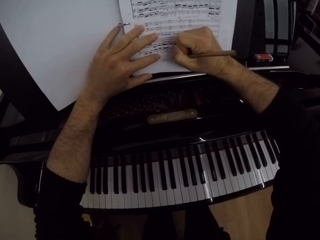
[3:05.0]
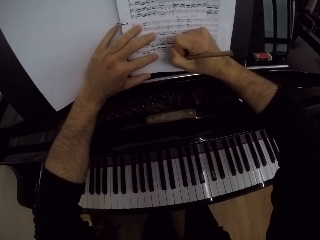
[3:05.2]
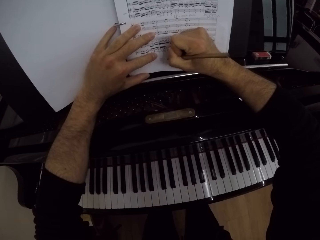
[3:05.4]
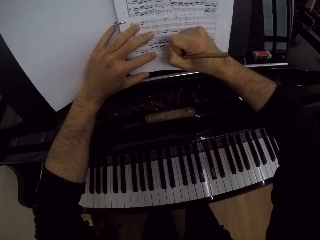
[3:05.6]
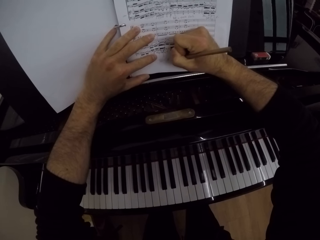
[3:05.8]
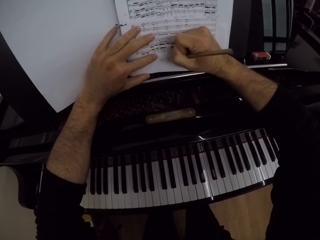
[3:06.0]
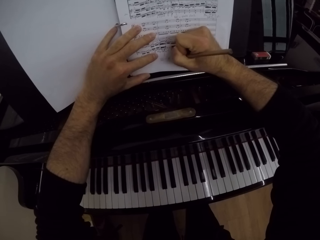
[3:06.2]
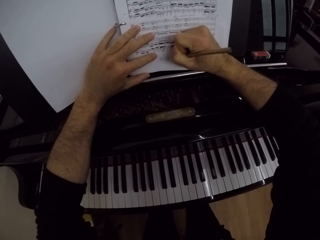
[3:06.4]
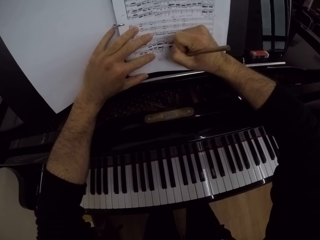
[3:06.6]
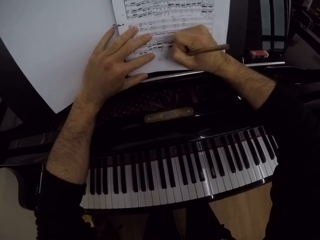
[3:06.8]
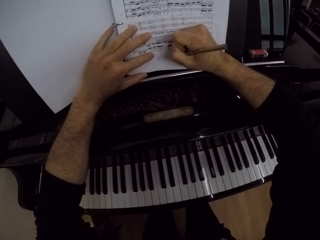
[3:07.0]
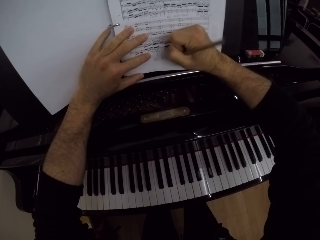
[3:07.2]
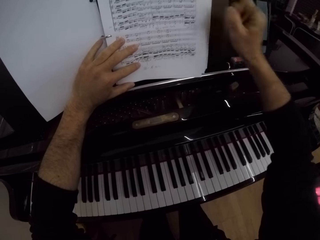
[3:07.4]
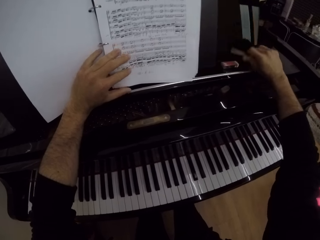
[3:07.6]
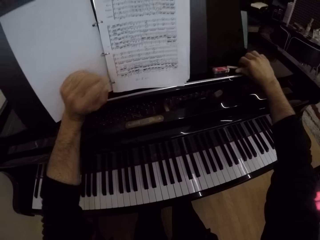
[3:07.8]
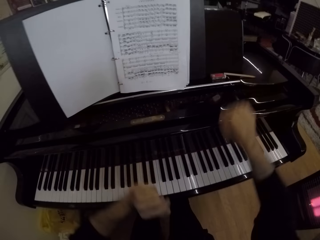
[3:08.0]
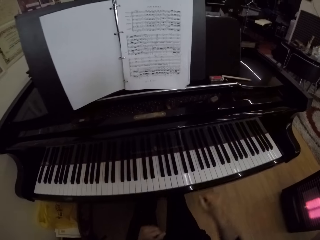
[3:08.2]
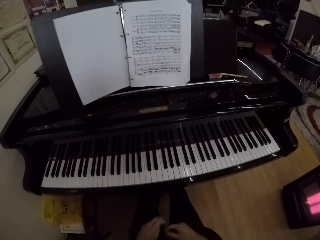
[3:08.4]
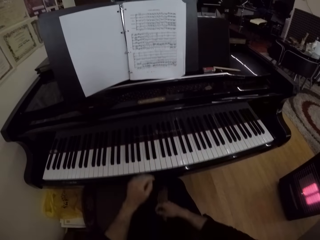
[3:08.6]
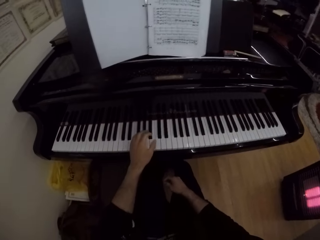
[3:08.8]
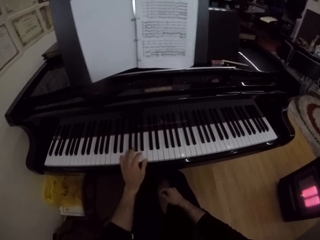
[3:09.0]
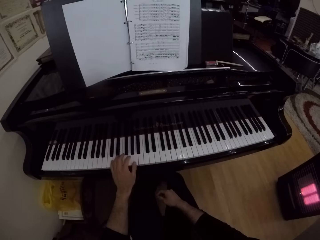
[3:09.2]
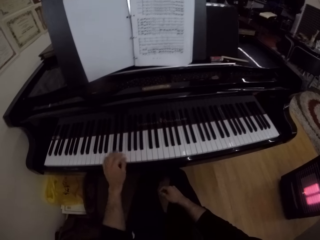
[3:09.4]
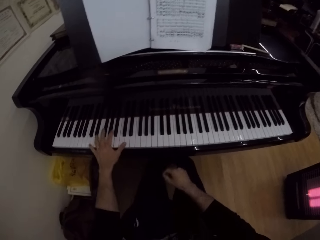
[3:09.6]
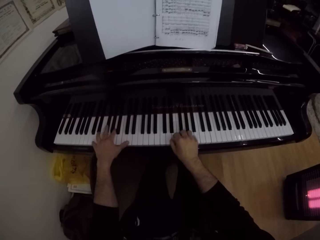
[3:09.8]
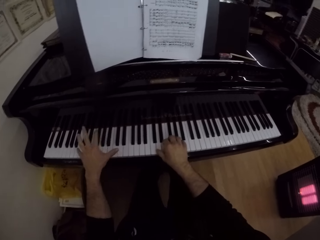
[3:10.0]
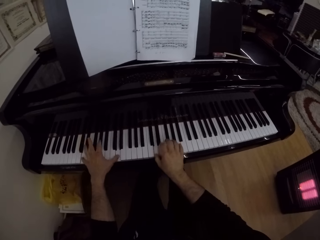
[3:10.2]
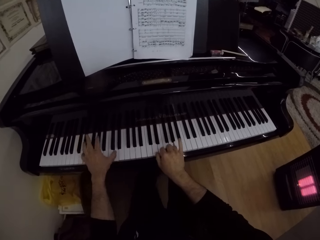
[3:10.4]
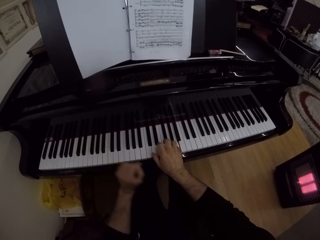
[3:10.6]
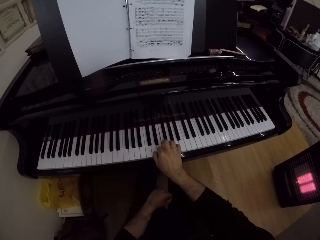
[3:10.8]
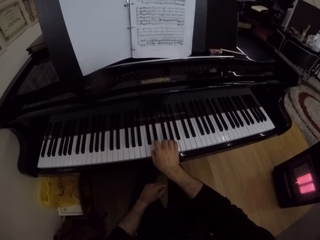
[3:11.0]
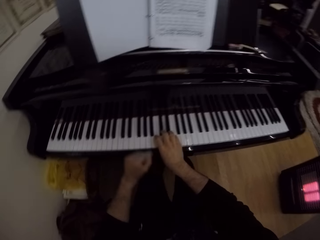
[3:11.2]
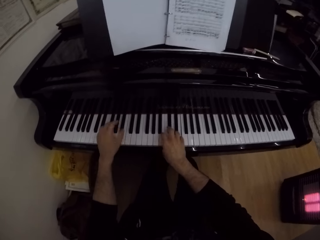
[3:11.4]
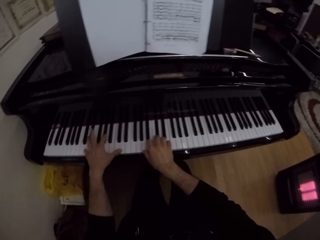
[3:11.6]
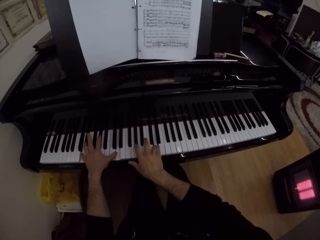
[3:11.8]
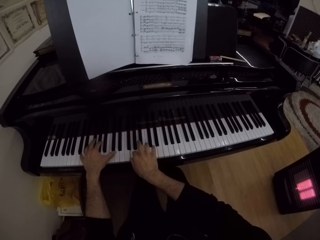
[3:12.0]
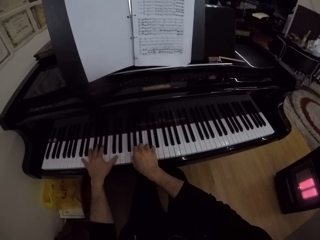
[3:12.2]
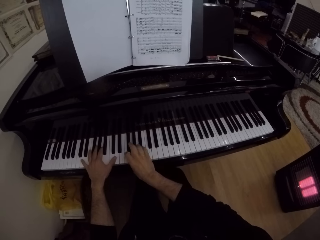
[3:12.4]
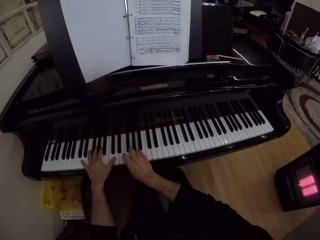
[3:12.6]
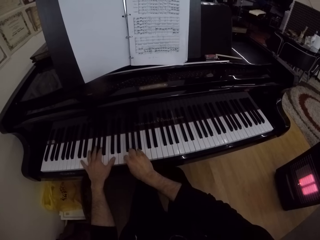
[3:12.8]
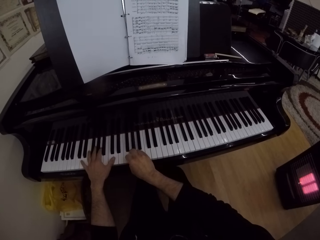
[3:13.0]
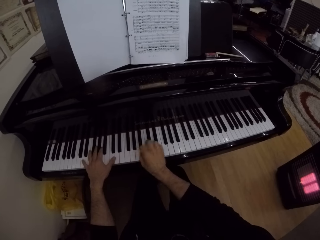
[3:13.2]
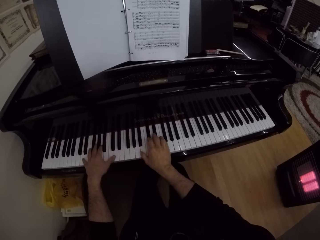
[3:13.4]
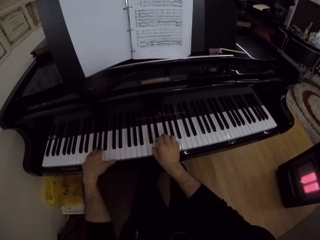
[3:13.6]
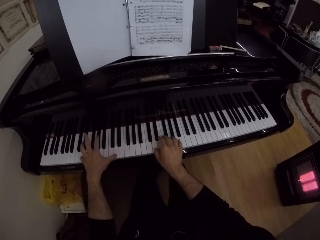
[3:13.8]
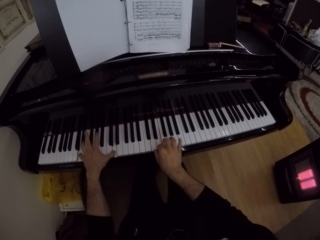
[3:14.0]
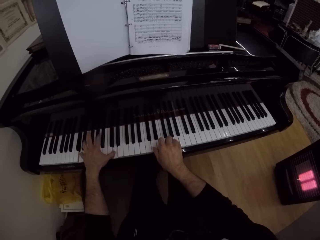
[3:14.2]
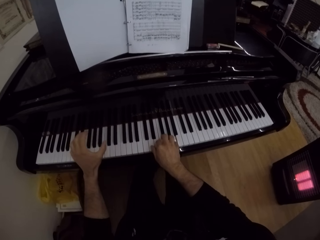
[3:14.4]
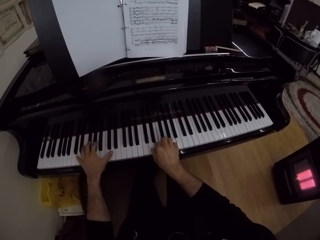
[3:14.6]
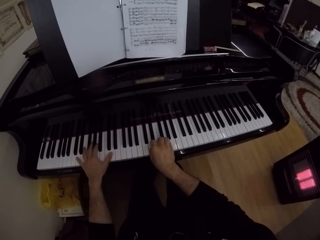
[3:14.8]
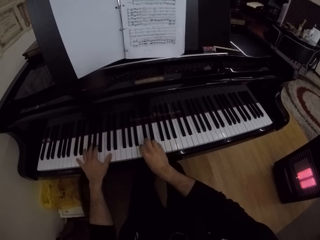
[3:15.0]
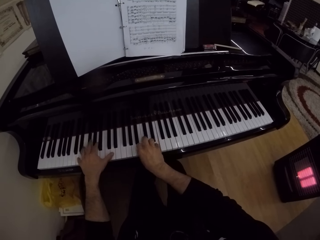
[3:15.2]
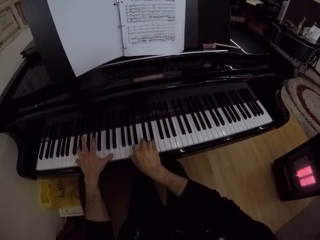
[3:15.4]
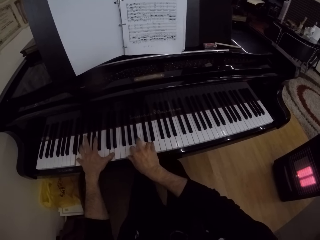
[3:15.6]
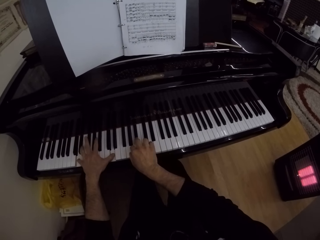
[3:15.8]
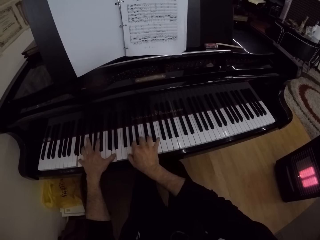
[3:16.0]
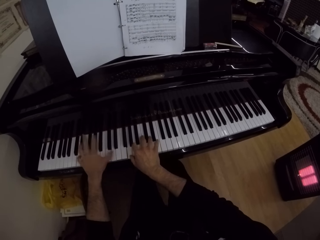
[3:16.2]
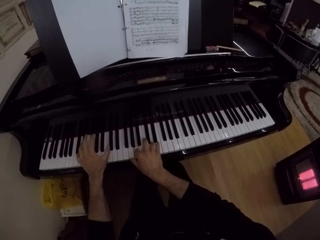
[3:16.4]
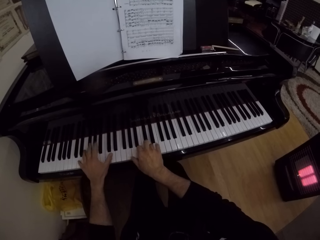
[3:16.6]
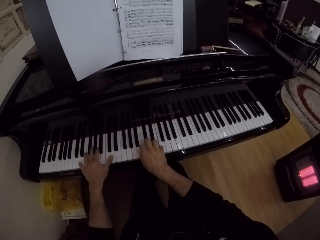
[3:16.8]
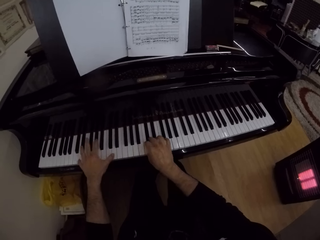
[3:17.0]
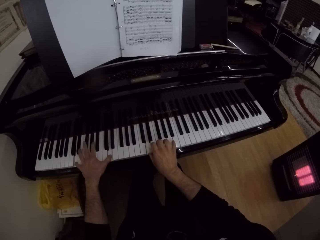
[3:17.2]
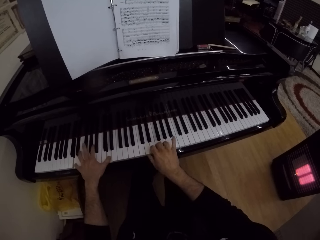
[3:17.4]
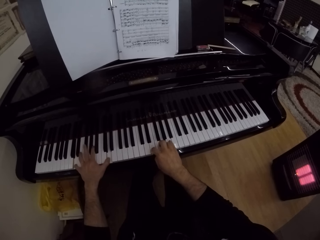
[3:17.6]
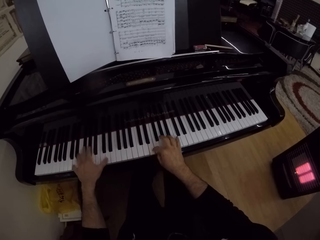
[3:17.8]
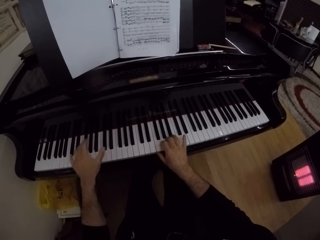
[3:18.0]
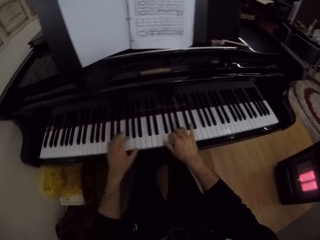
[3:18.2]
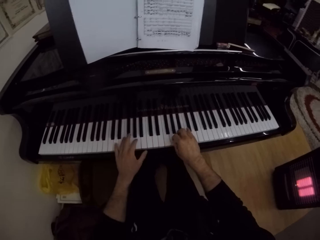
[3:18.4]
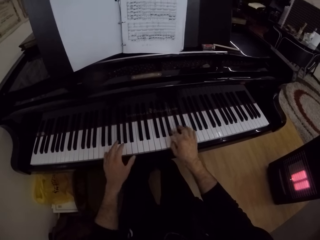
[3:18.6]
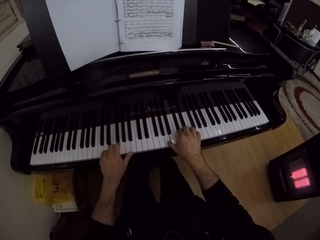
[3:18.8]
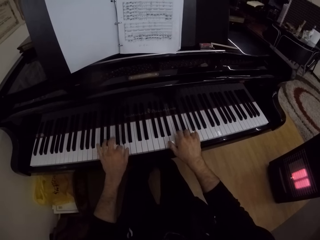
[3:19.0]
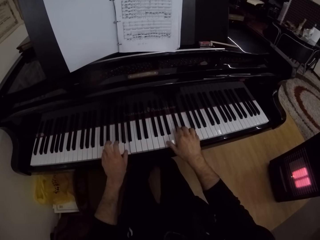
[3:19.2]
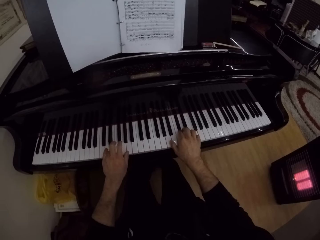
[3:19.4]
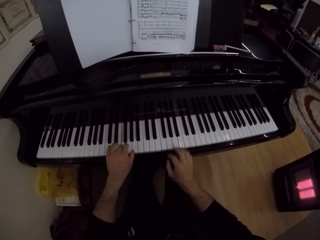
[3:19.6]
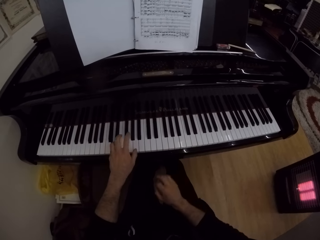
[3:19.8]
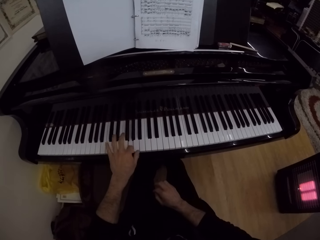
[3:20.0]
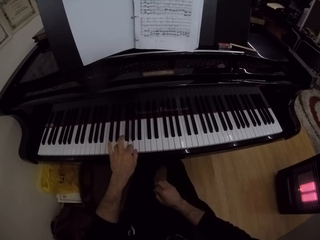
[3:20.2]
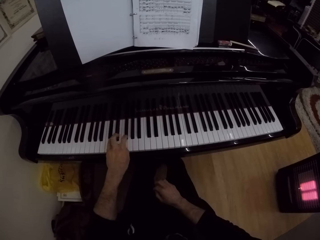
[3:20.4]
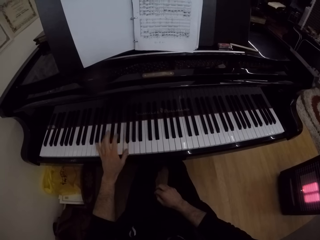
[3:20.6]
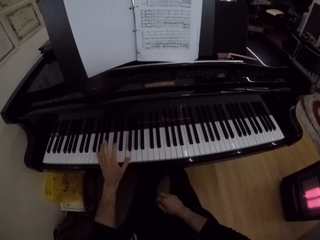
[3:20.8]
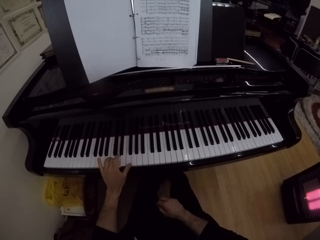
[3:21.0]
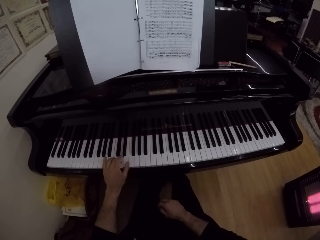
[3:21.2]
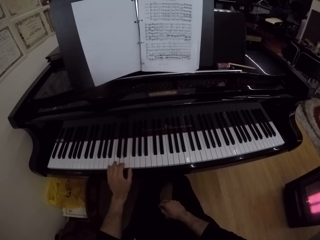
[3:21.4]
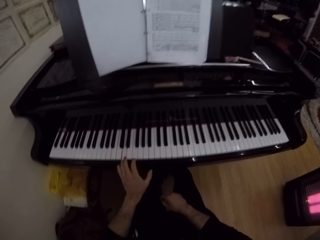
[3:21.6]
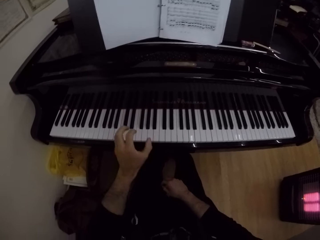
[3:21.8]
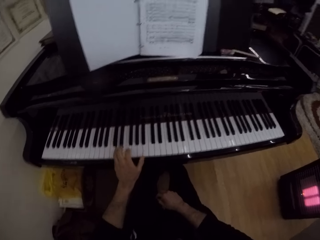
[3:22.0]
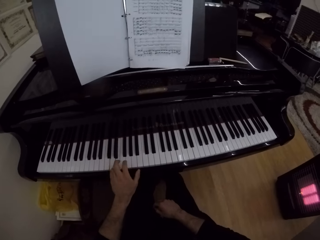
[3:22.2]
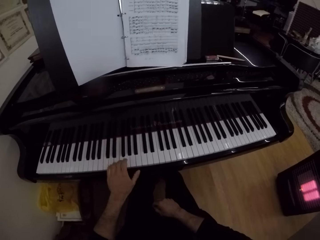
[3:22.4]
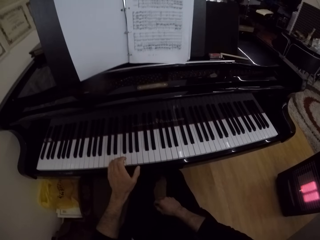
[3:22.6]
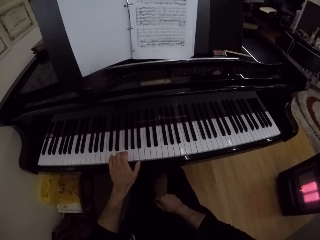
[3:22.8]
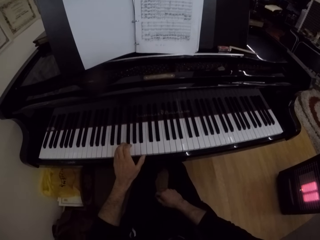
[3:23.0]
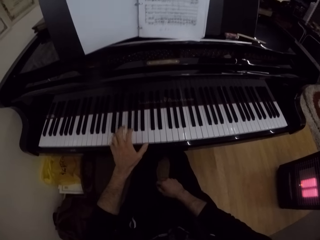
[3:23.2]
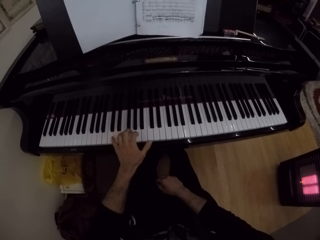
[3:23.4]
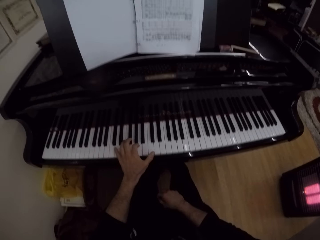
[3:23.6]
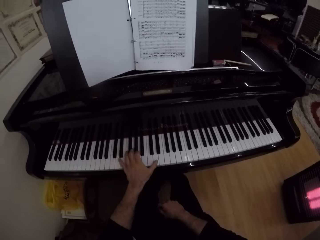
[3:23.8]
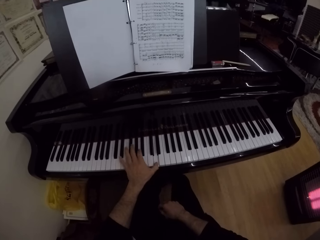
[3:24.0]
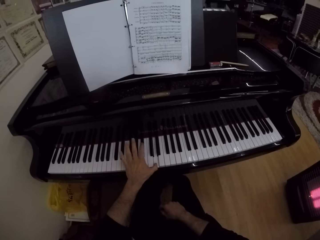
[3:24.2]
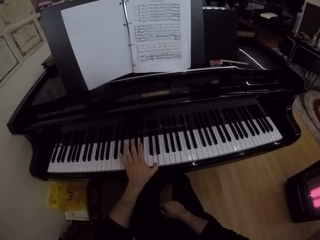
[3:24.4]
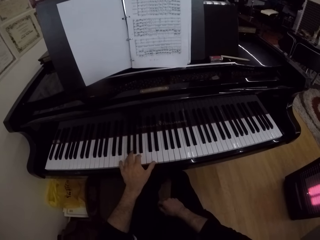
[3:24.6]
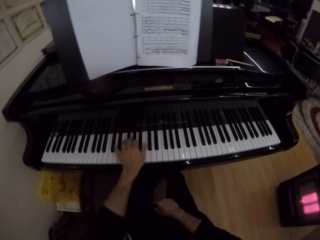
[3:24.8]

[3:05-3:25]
The camera wearer drops the pen on the piano with his right hand, beside the paper. He plays the piano with both hands. He plays the piano with his left hand.

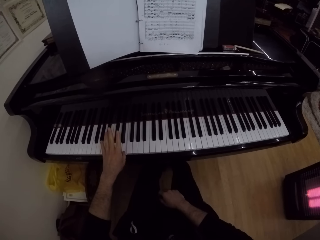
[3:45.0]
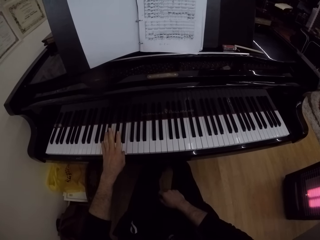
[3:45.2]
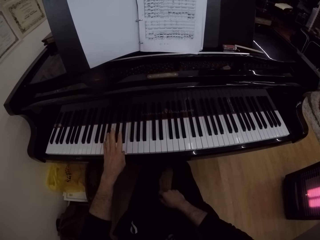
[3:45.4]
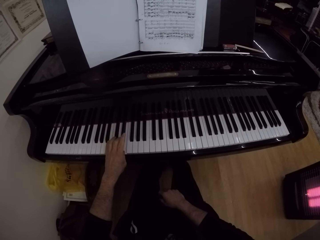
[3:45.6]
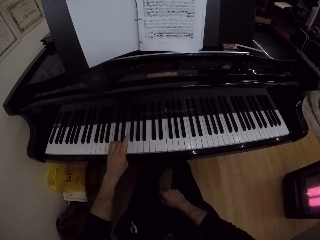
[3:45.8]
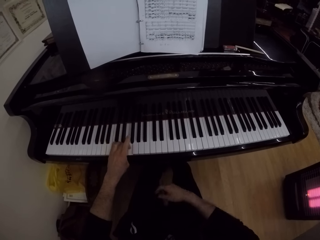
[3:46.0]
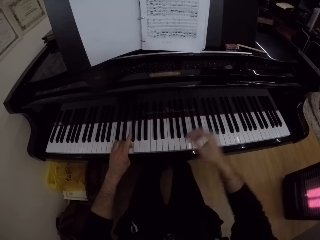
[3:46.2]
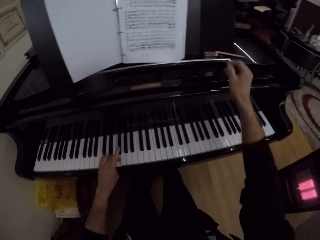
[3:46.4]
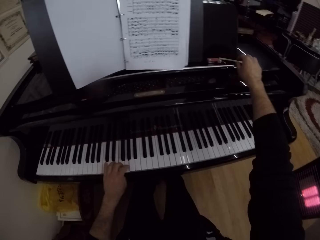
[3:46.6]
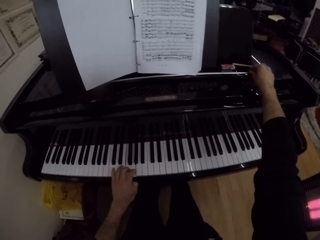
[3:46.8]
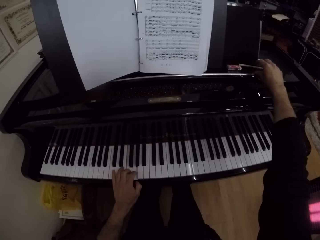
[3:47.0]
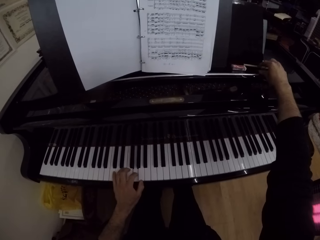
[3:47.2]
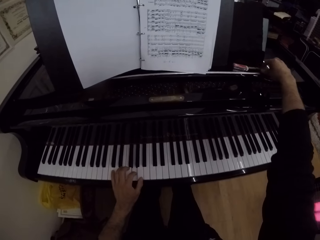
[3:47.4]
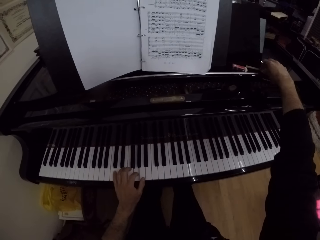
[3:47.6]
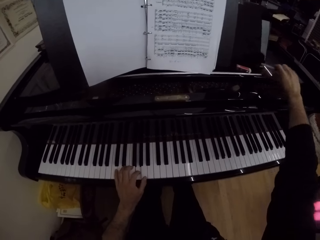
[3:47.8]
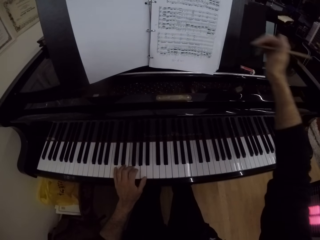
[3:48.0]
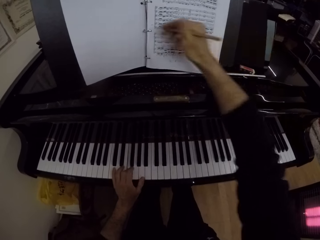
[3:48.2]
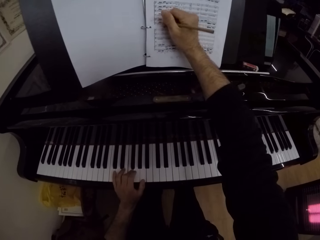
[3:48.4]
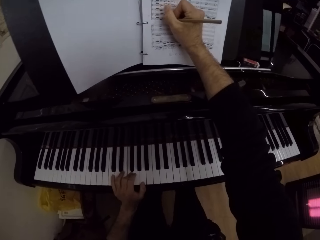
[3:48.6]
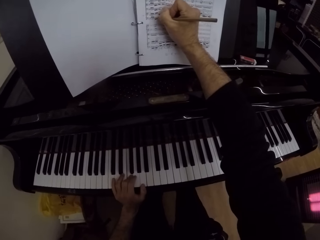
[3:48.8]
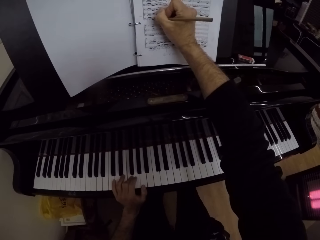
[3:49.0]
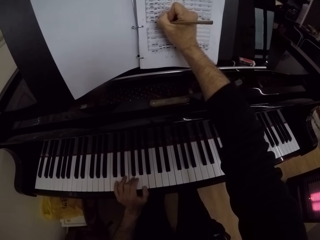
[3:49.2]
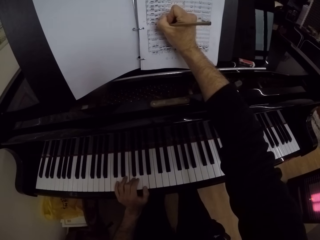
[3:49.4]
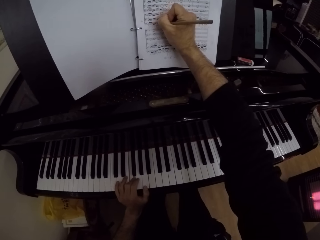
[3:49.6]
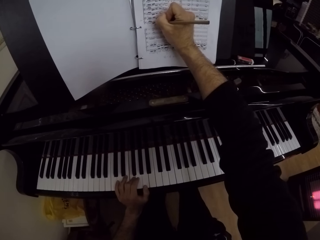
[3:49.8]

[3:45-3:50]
The camera wearer picks up the pen on the piano with his right hand. He writes on the piano sheet with the pen in his right hand.
